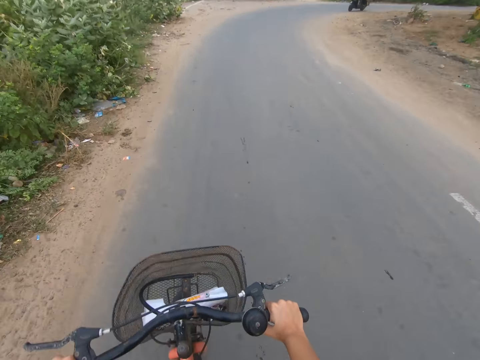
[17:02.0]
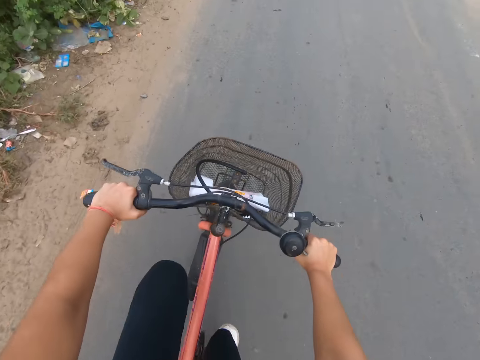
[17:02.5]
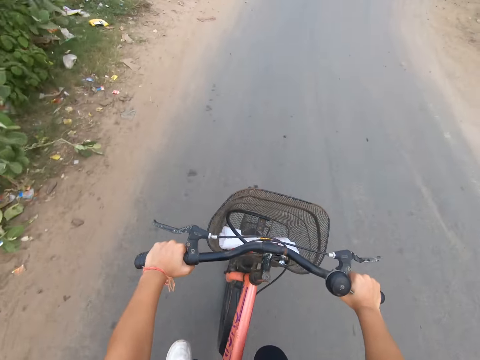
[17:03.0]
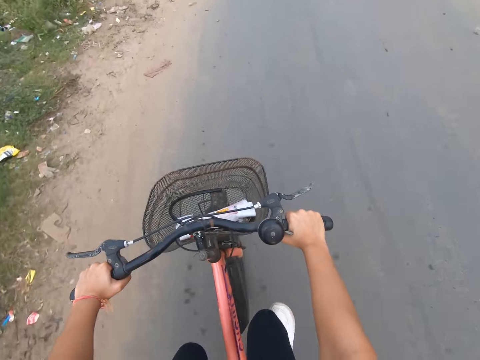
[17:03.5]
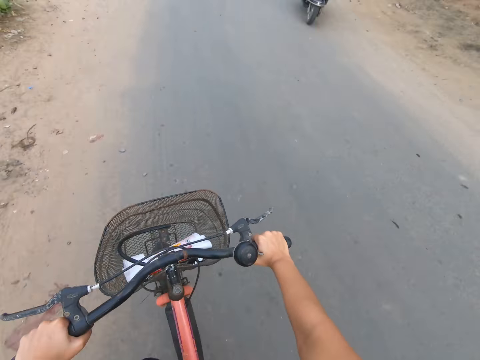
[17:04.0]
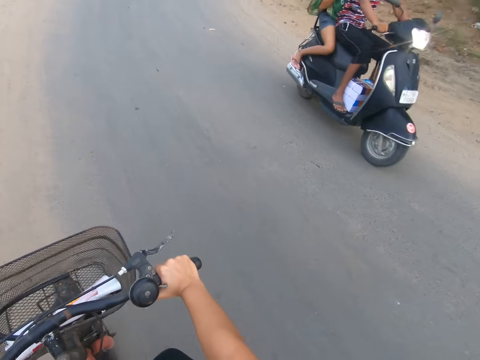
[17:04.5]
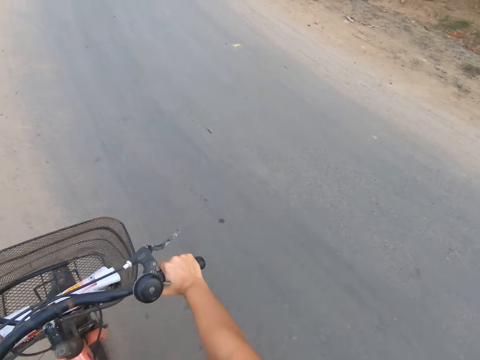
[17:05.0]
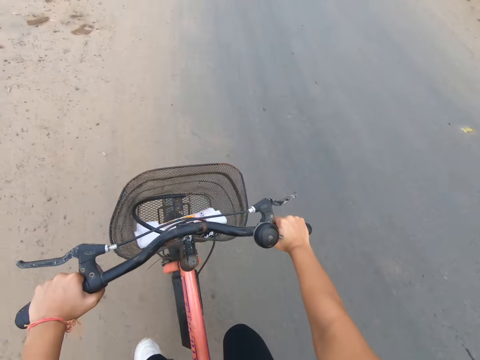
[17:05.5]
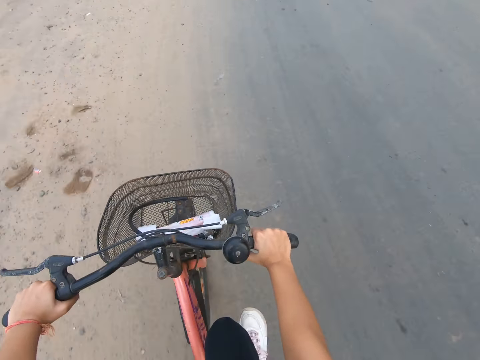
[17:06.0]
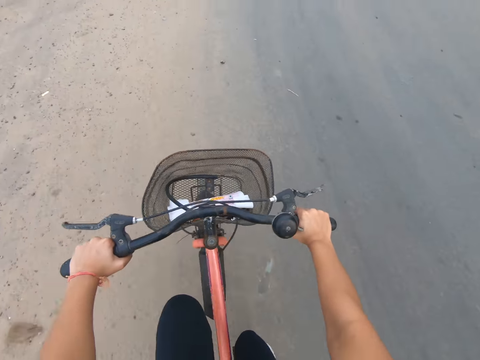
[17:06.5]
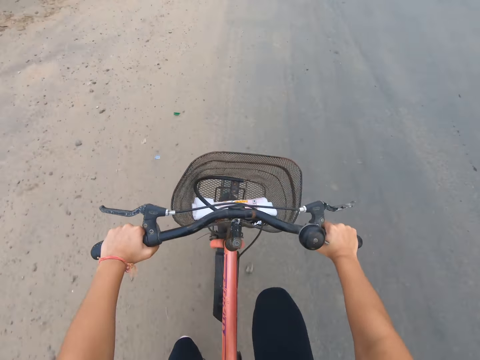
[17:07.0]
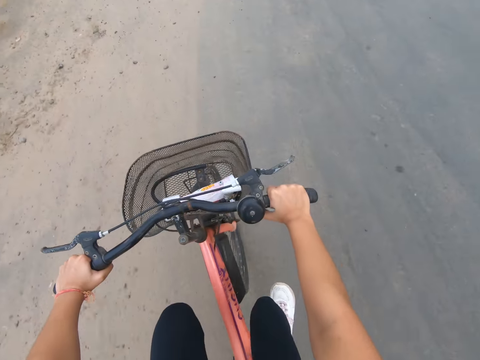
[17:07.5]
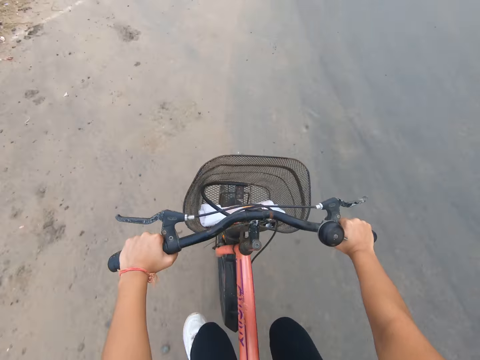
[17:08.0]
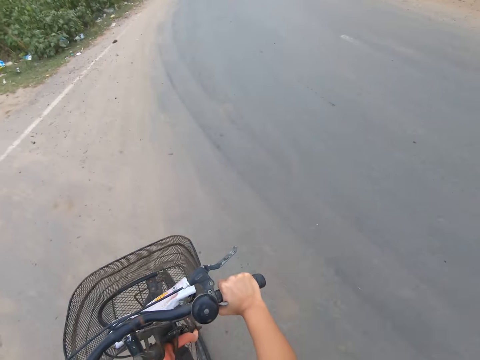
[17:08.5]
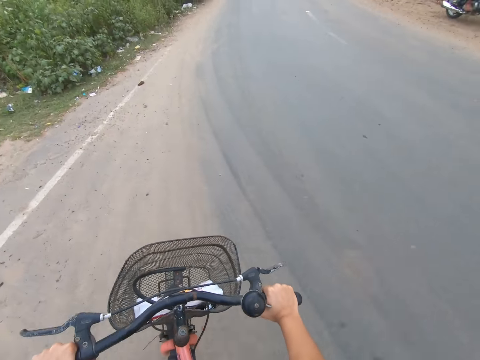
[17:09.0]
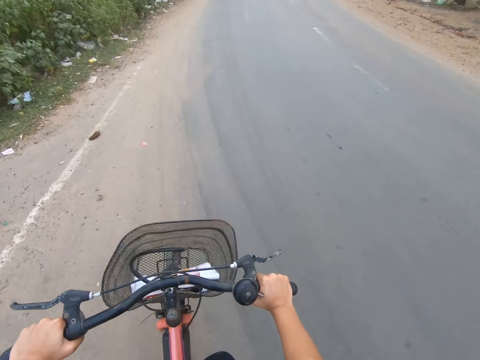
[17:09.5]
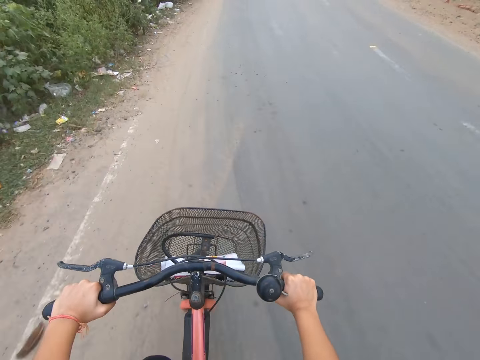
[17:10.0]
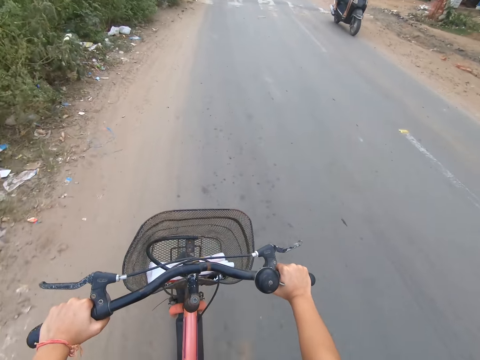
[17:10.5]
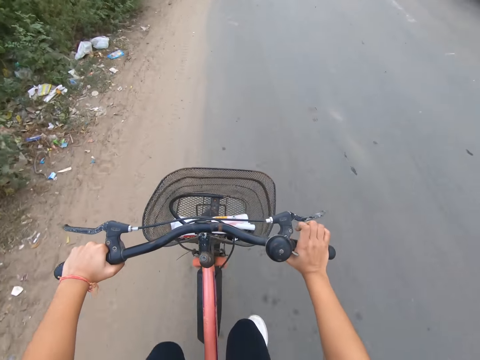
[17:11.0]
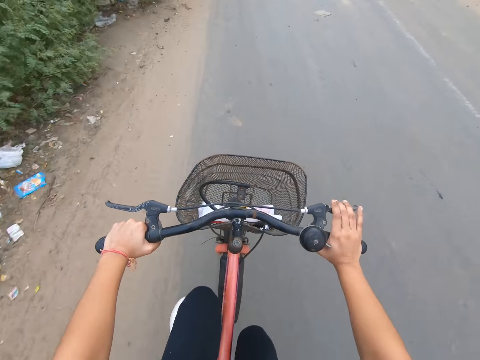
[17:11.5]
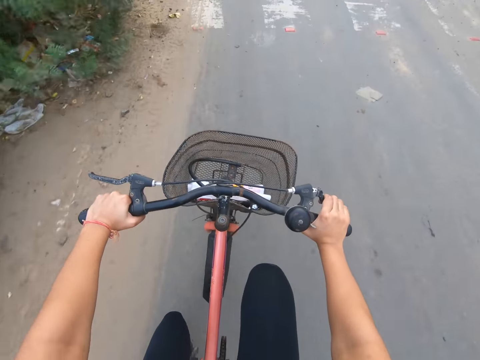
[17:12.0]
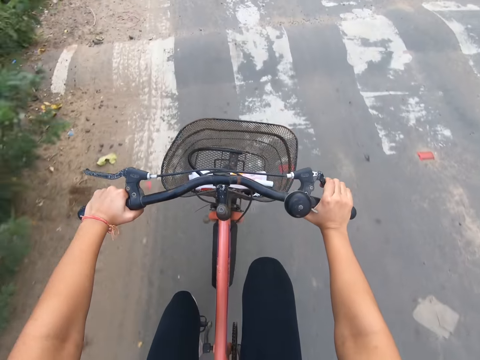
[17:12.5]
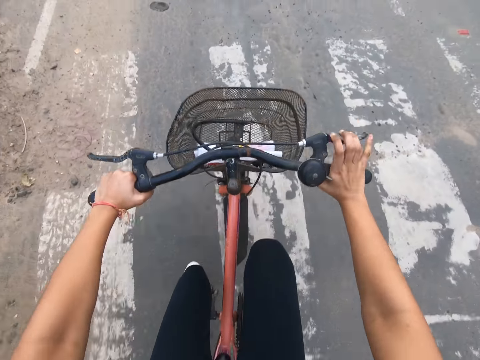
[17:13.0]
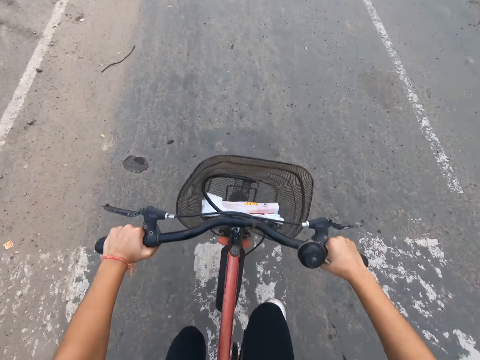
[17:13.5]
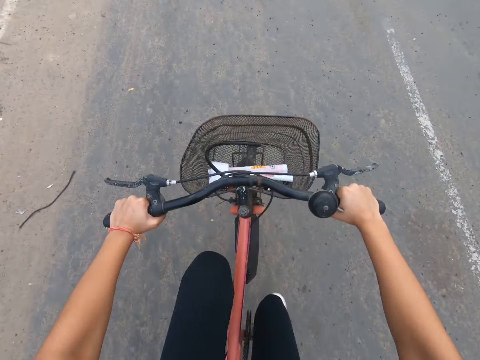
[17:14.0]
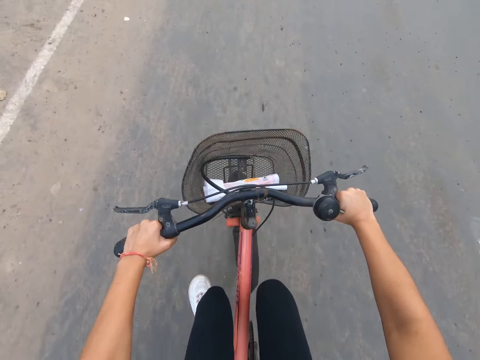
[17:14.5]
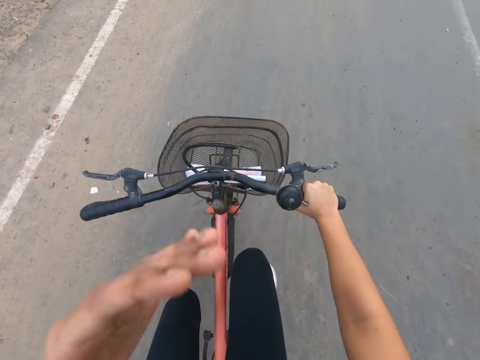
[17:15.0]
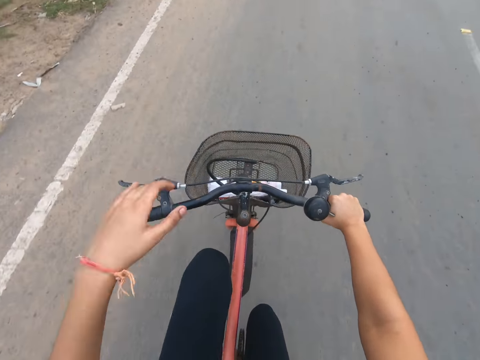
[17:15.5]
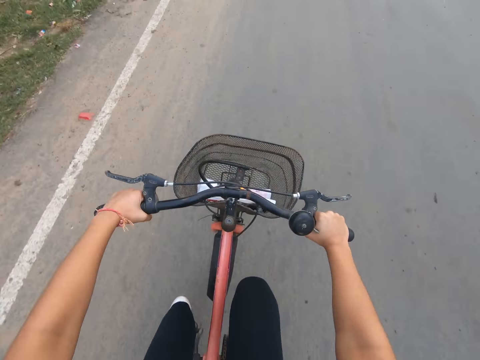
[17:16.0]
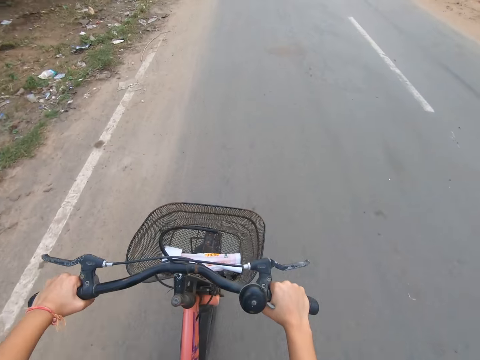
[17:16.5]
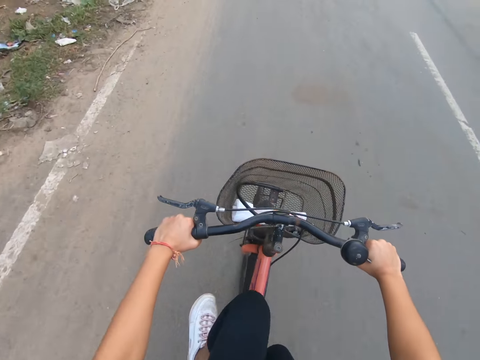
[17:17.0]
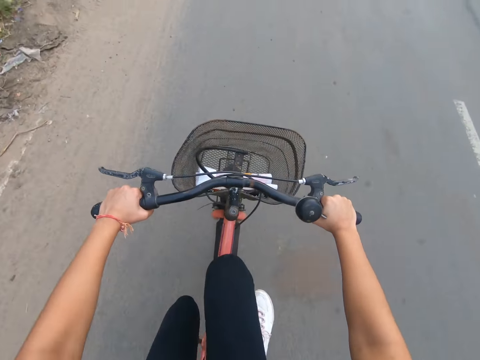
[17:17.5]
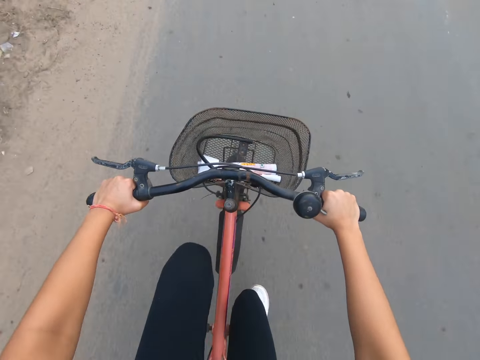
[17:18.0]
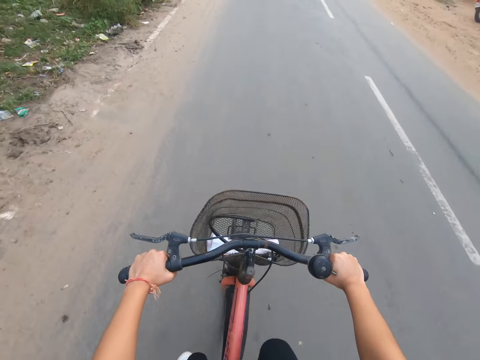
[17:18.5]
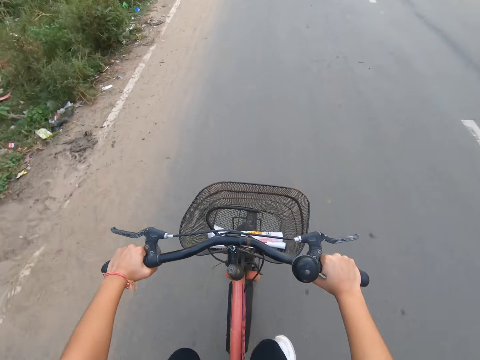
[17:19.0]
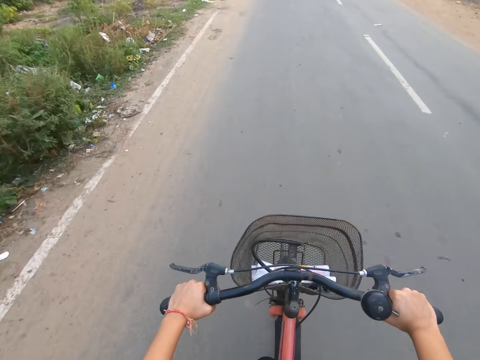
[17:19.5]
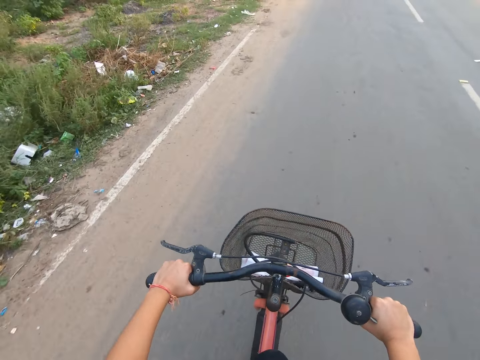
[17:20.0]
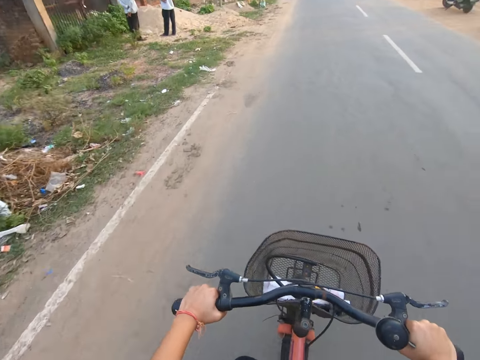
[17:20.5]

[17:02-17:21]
A motorcycle rides past the camera wearer on the road. The camera wearer touches his face with his left hand. He holds the bicycle handle with his hands. He rides the bicycle on the road with his hands on its handles.

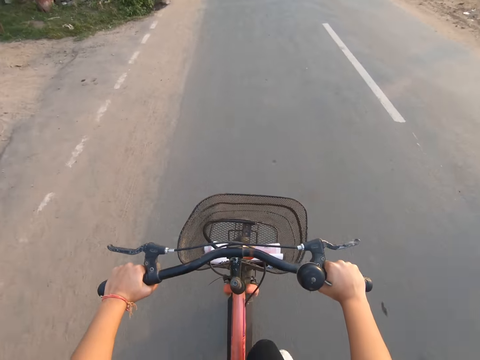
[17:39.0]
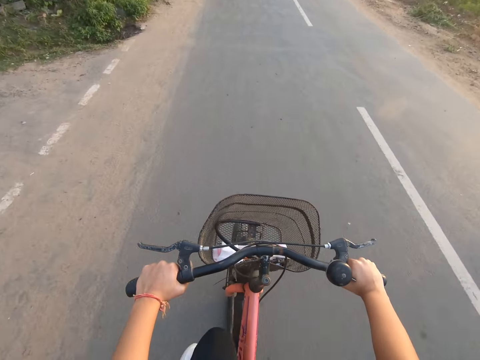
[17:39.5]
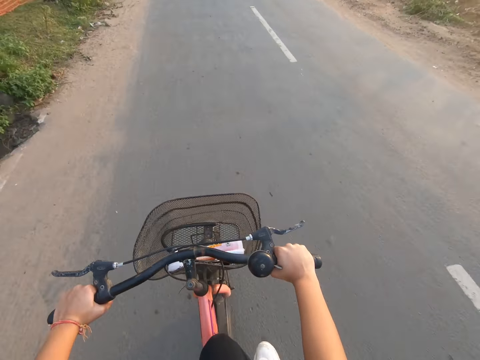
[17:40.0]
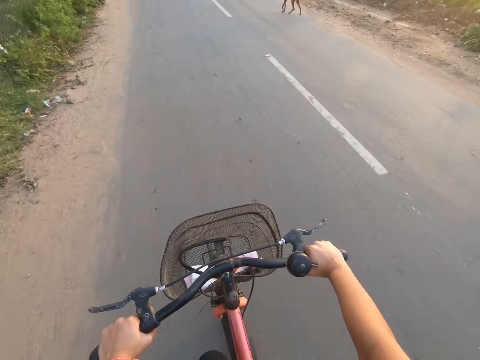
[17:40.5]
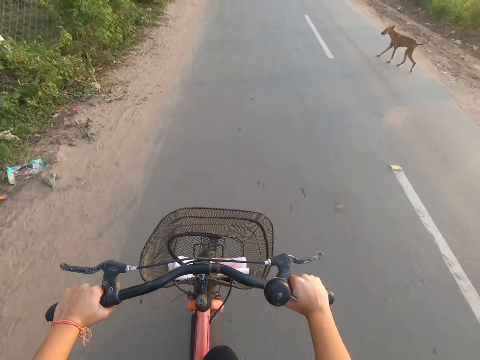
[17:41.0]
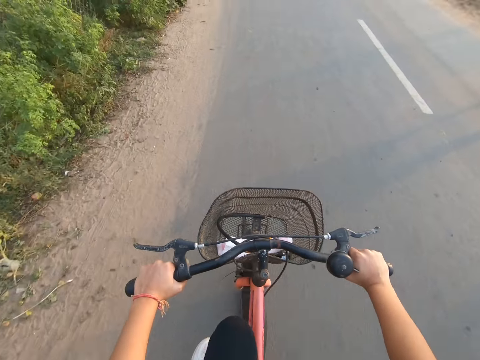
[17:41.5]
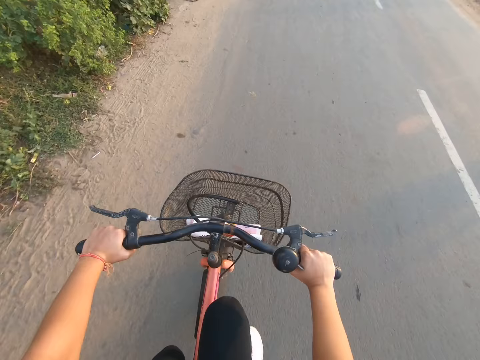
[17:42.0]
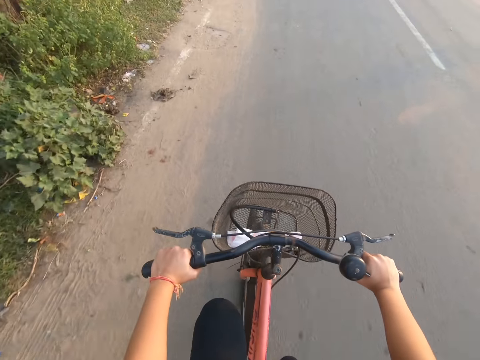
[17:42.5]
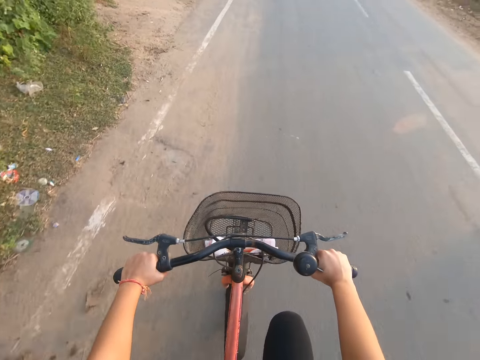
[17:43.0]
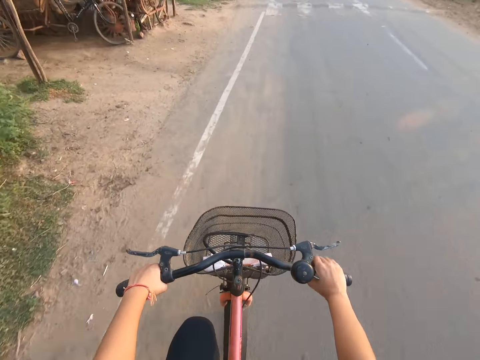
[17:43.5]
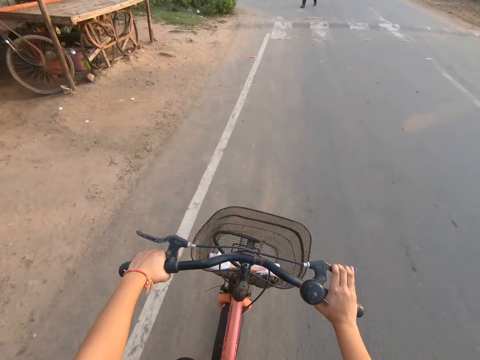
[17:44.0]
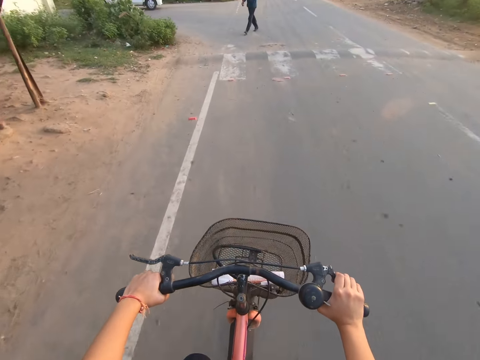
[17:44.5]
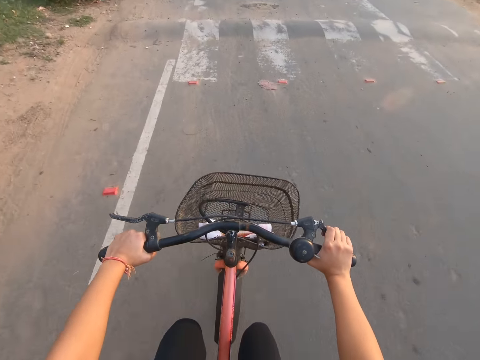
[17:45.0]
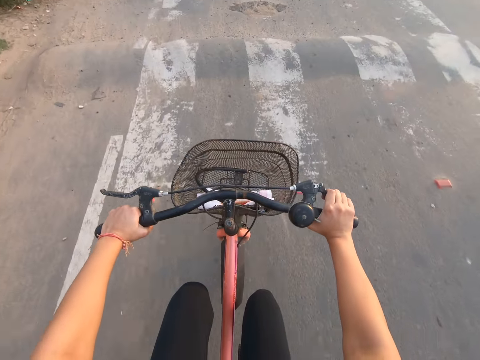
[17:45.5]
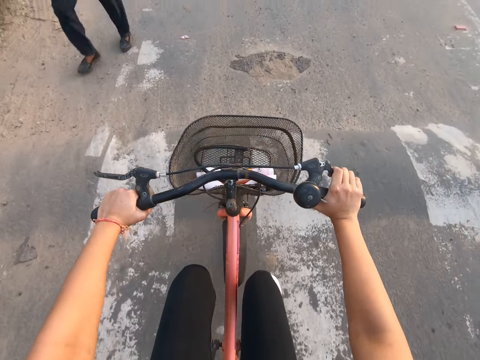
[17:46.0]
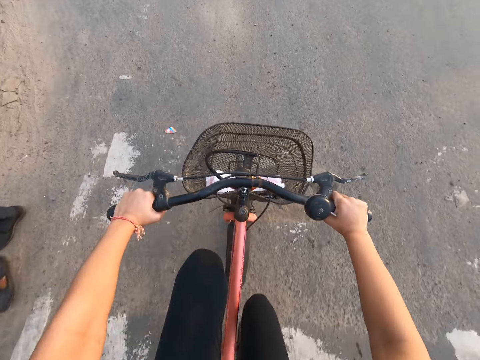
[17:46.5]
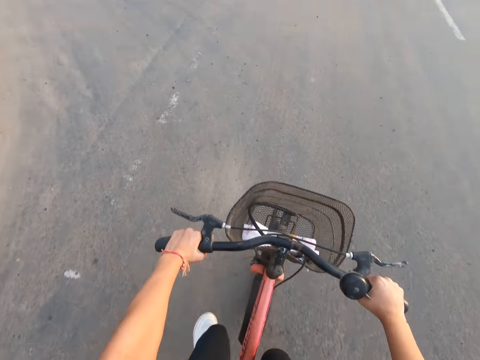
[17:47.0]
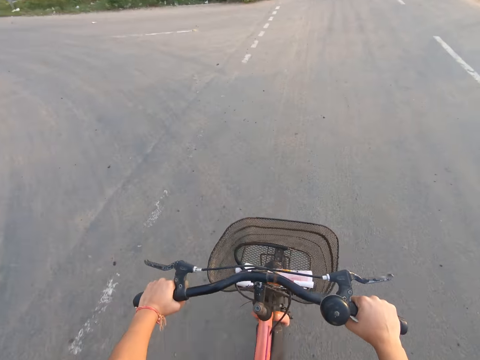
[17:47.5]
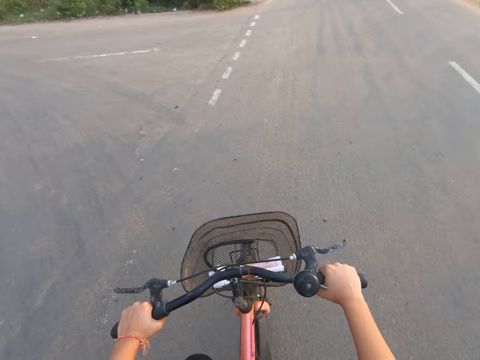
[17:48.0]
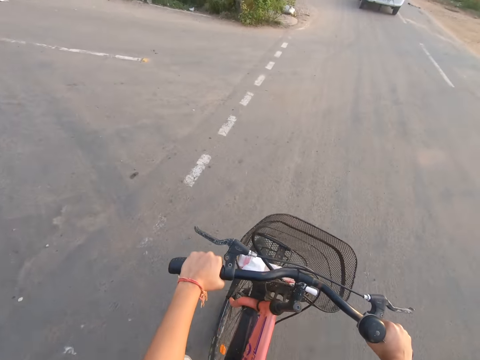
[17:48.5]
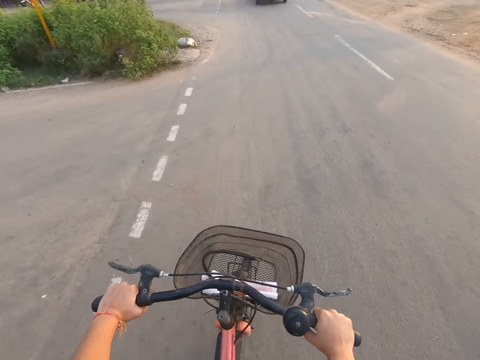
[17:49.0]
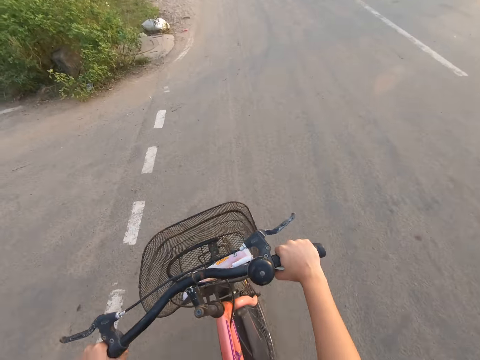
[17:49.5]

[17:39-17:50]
A dog walks on the road. A man walks past the camera wearer on the road.
